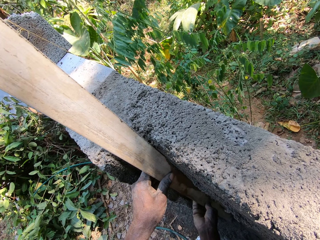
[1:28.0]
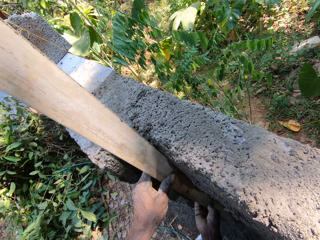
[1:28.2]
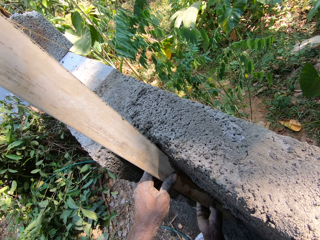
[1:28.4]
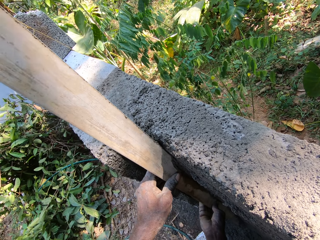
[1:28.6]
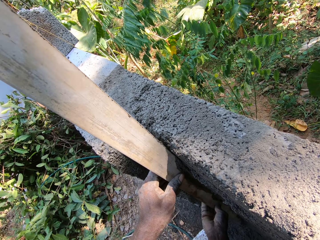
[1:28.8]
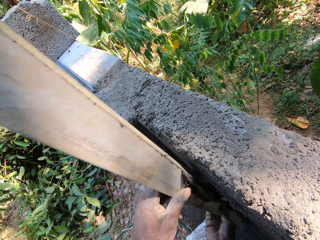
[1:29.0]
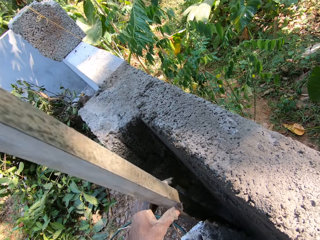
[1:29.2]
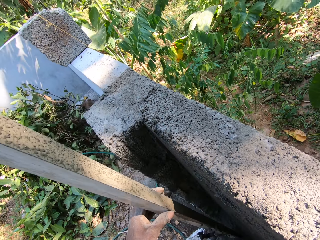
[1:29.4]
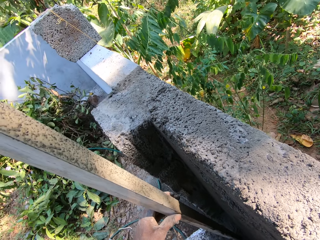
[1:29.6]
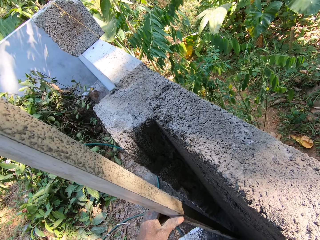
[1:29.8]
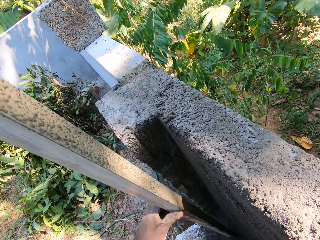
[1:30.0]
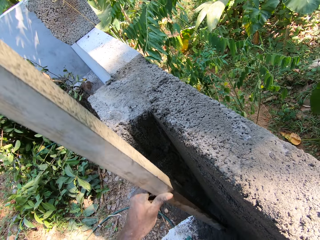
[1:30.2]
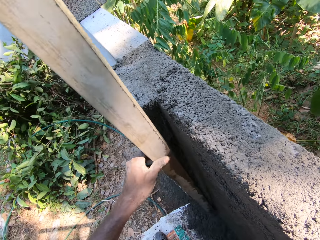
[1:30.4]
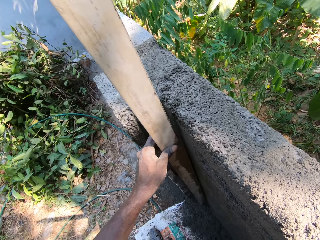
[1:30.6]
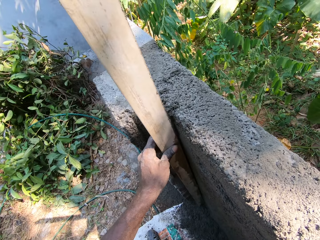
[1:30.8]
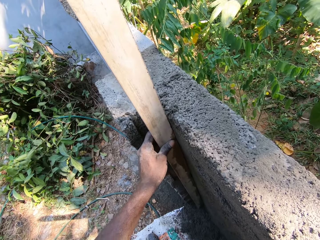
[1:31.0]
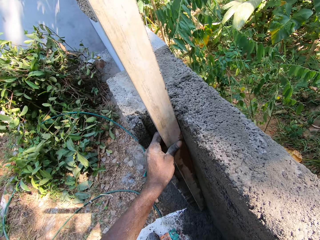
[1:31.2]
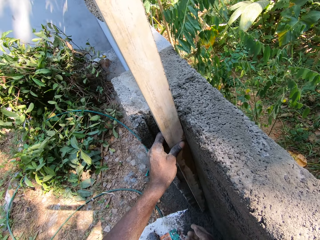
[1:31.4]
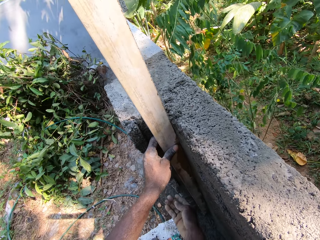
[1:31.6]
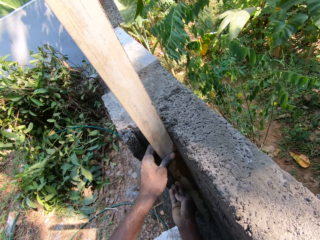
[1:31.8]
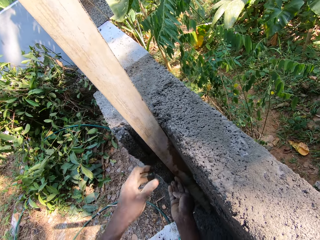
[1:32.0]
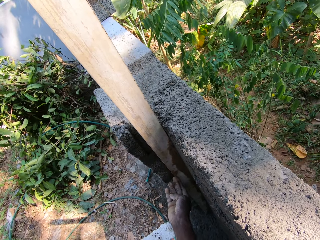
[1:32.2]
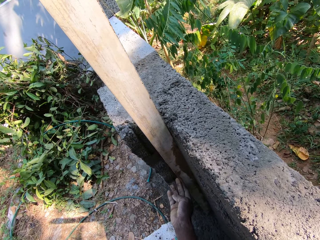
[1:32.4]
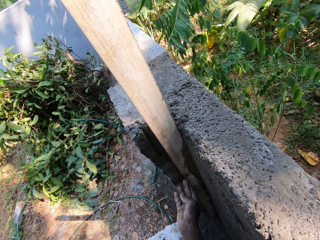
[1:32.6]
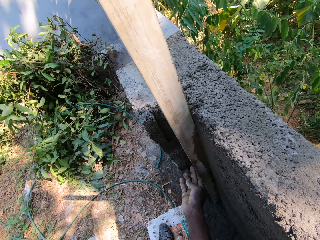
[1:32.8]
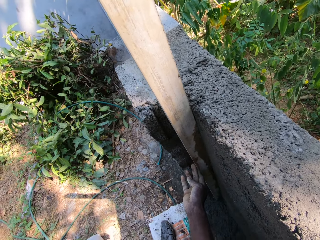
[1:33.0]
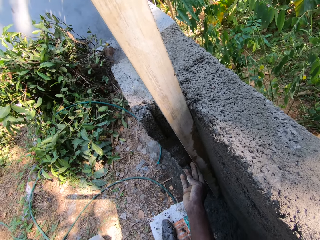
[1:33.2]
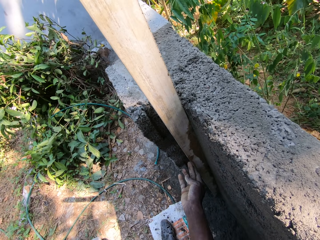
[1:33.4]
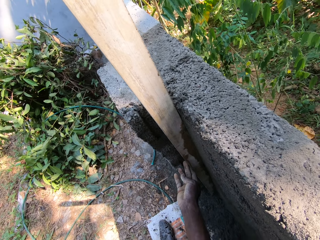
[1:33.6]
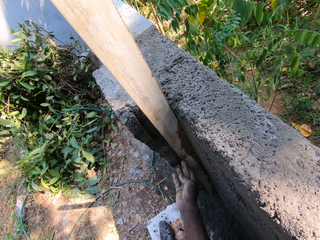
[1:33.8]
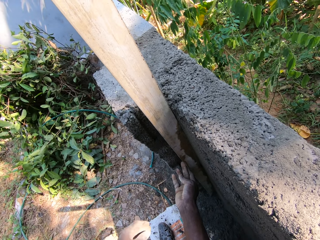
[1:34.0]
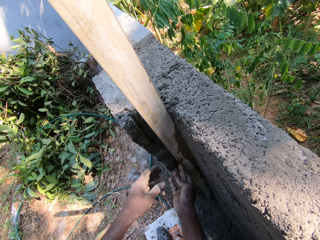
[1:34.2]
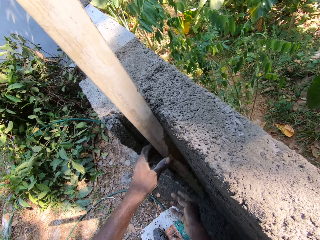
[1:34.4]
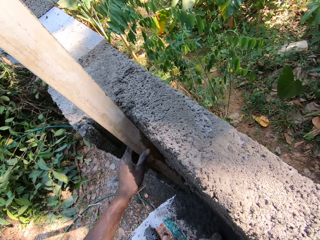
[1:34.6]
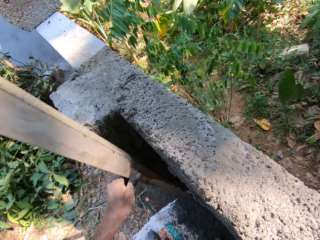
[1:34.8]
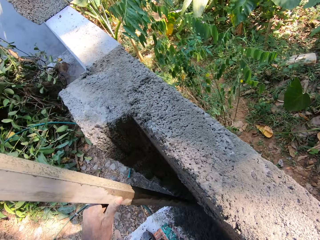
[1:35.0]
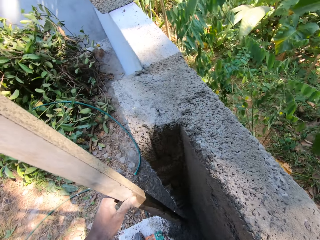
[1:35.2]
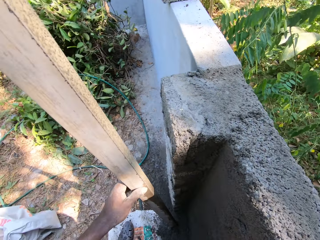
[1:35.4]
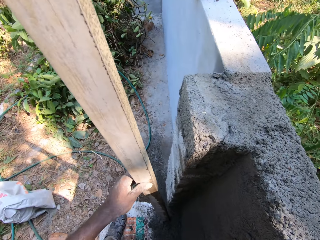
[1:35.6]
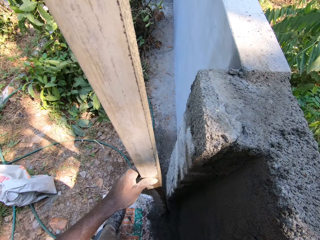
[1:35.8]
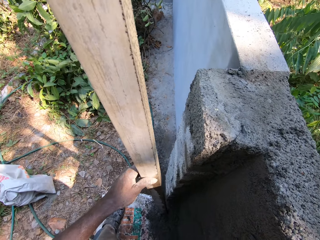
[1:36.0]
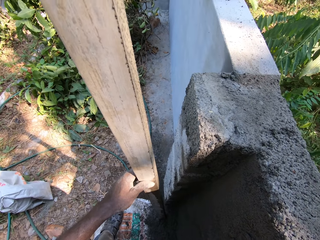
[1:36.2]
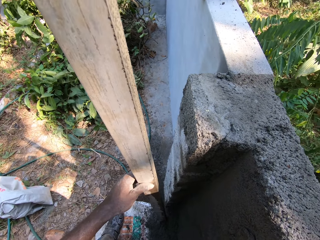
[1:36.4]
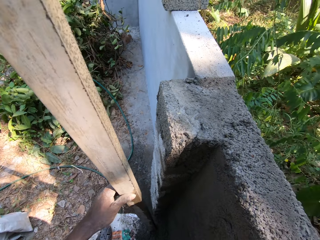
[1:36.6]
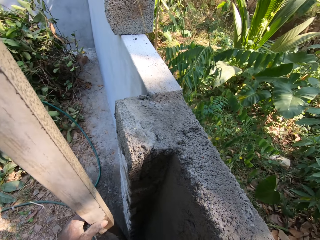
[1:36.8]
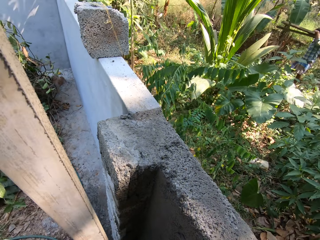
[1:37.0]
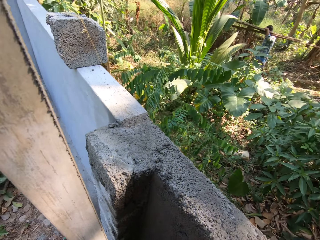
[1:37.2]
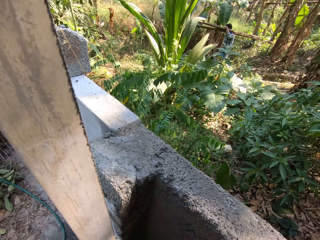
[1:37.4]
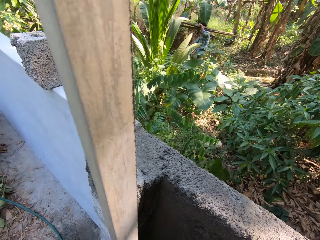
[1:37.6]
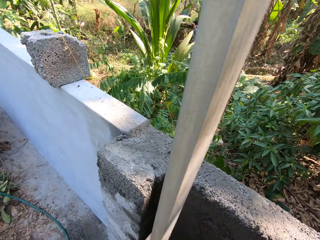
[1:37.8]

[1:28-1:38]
The camera wearer holds the hollow bar with his left hand. He holds the hollow bar to the wall with his left hand. He holds the hollow bar to the wall with both hands. He holds the hollow bar to the wall with his right hand. He picks the hollow bar off the wall with his left hand.

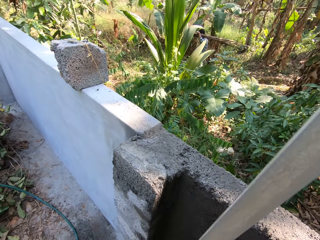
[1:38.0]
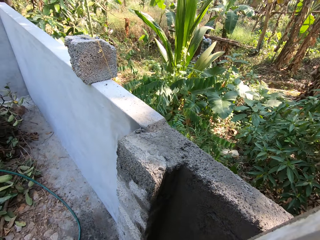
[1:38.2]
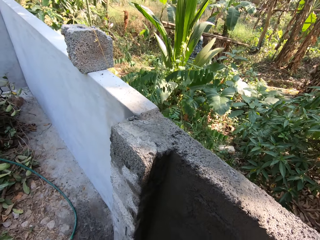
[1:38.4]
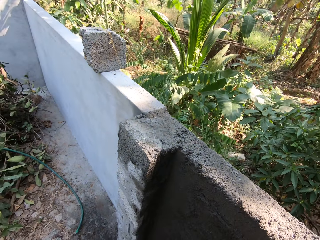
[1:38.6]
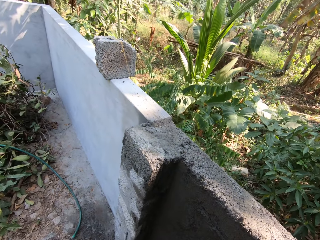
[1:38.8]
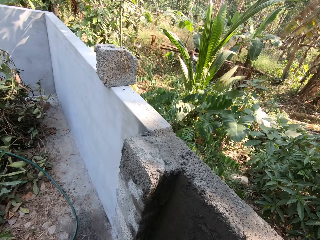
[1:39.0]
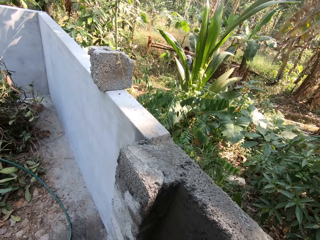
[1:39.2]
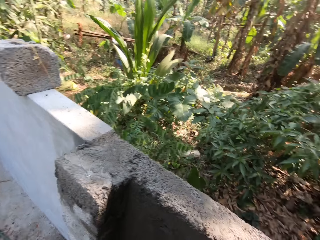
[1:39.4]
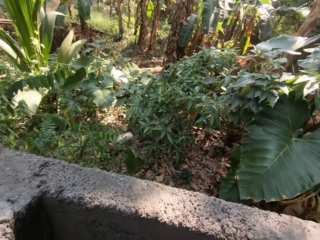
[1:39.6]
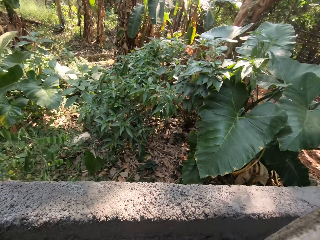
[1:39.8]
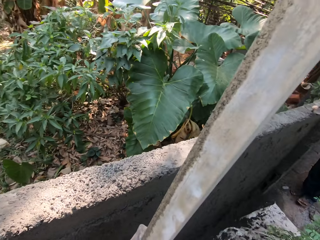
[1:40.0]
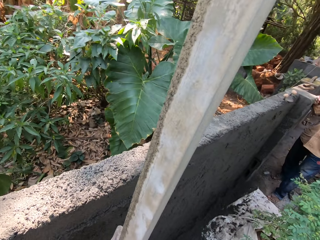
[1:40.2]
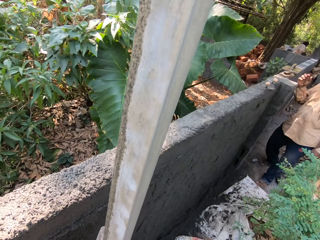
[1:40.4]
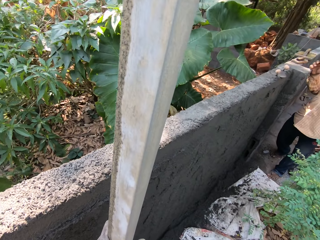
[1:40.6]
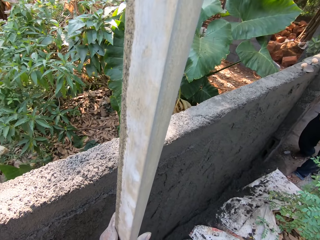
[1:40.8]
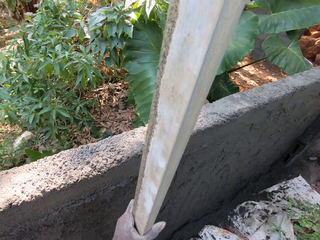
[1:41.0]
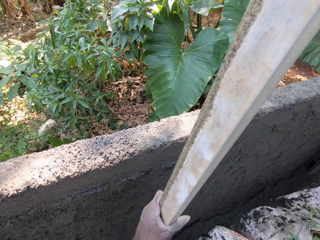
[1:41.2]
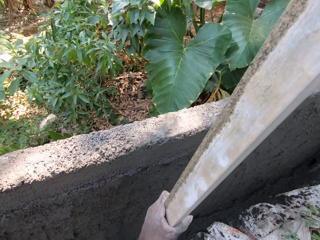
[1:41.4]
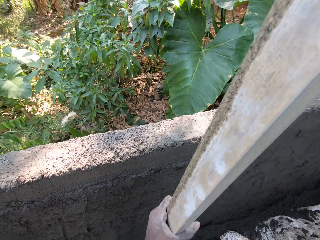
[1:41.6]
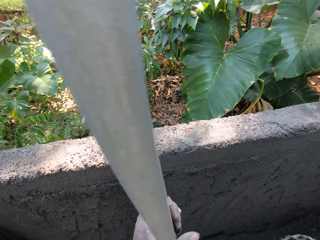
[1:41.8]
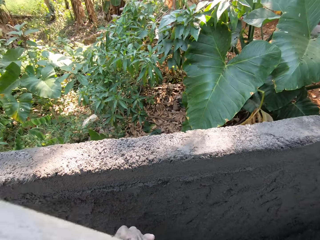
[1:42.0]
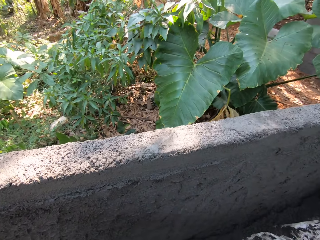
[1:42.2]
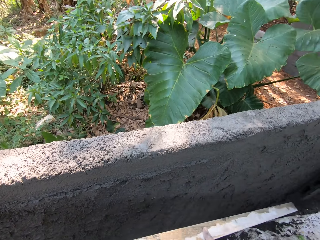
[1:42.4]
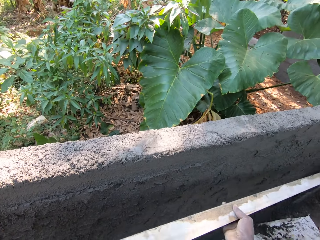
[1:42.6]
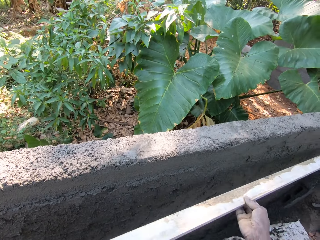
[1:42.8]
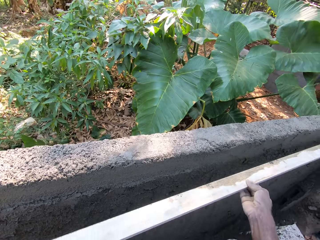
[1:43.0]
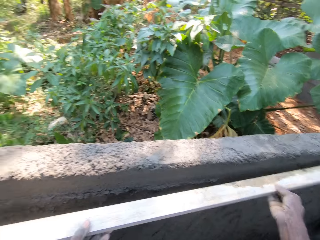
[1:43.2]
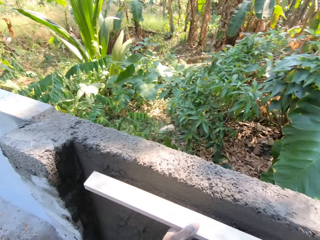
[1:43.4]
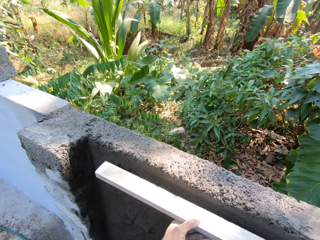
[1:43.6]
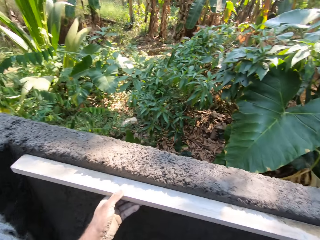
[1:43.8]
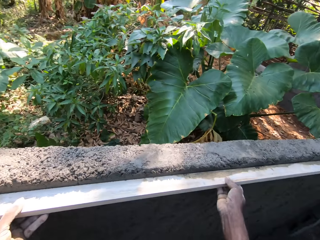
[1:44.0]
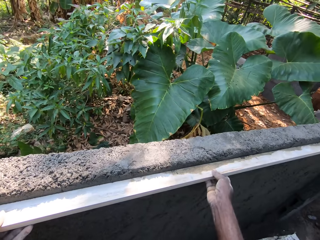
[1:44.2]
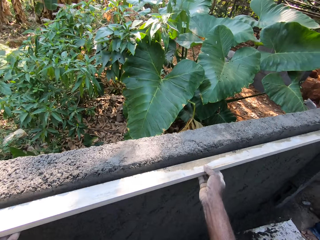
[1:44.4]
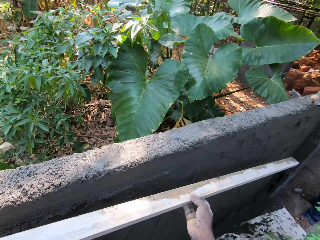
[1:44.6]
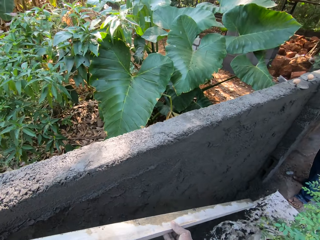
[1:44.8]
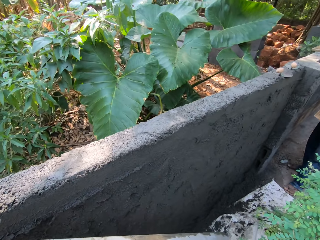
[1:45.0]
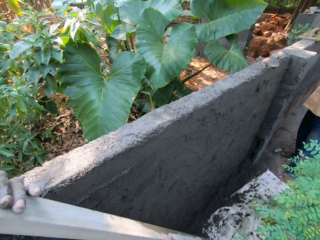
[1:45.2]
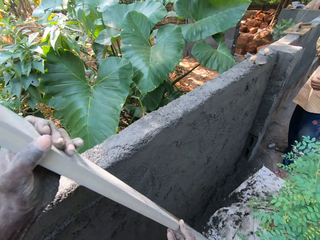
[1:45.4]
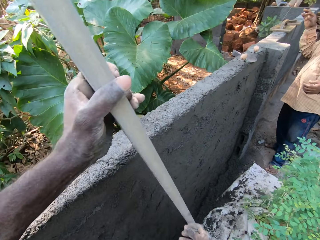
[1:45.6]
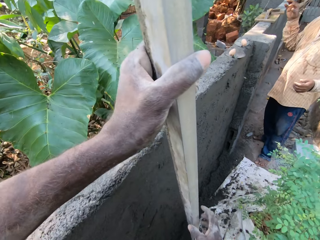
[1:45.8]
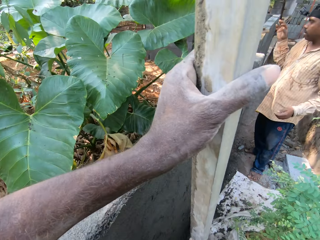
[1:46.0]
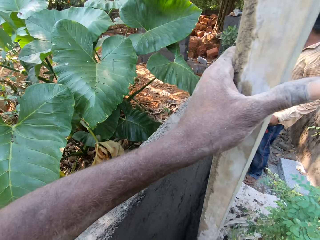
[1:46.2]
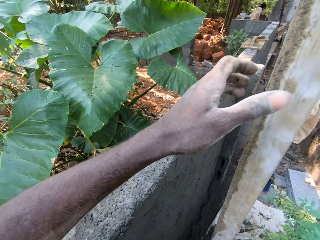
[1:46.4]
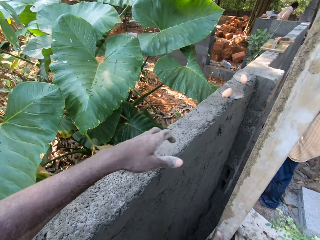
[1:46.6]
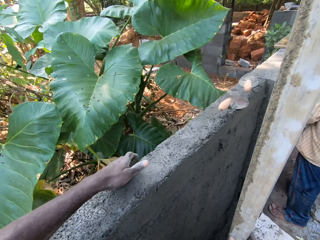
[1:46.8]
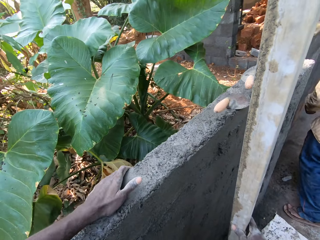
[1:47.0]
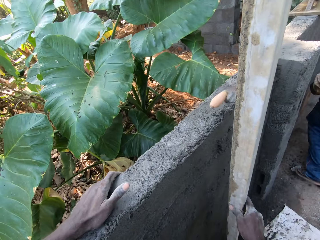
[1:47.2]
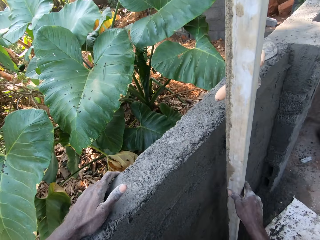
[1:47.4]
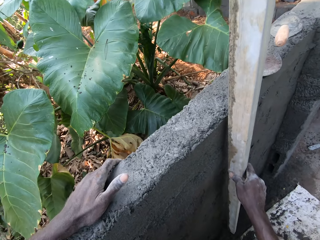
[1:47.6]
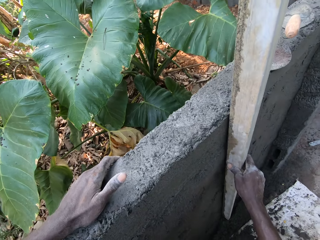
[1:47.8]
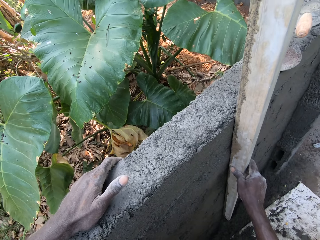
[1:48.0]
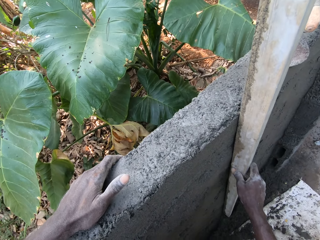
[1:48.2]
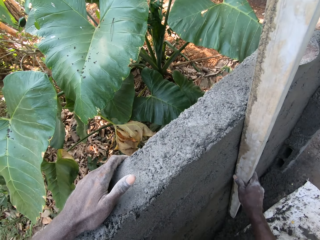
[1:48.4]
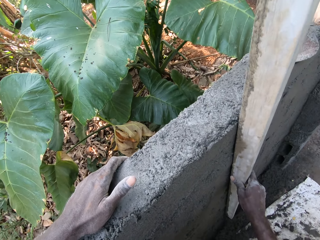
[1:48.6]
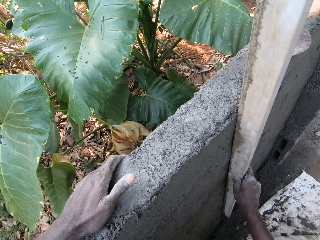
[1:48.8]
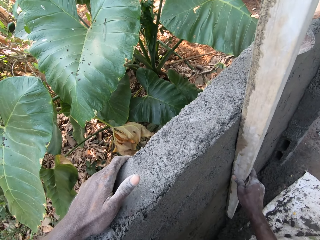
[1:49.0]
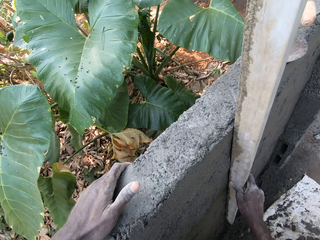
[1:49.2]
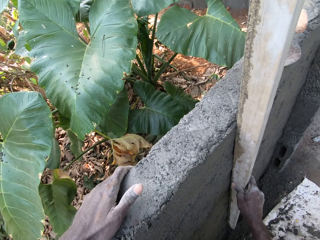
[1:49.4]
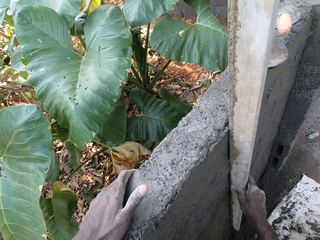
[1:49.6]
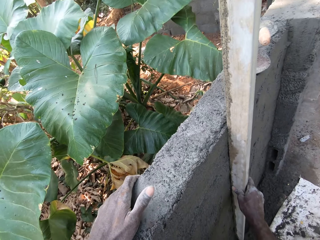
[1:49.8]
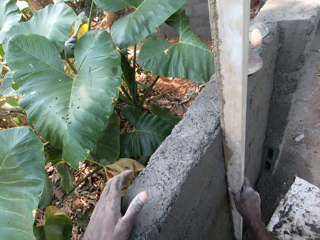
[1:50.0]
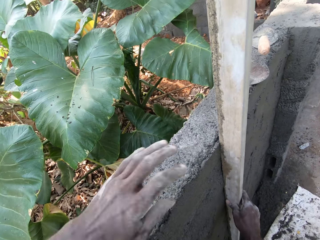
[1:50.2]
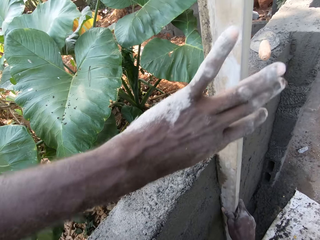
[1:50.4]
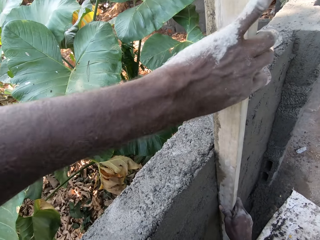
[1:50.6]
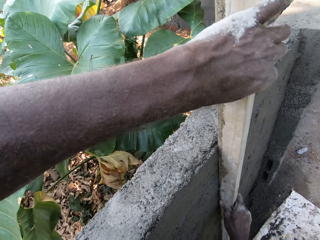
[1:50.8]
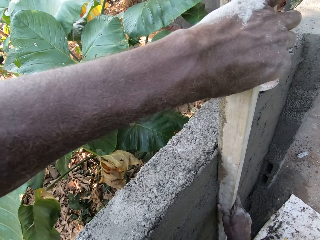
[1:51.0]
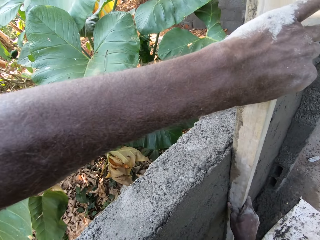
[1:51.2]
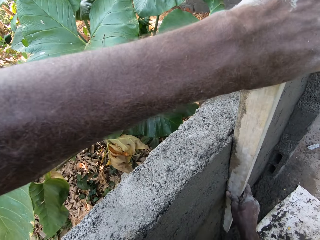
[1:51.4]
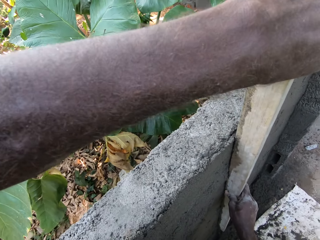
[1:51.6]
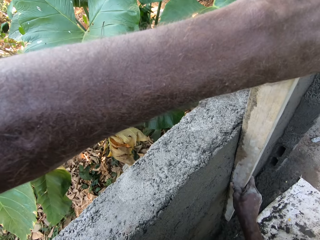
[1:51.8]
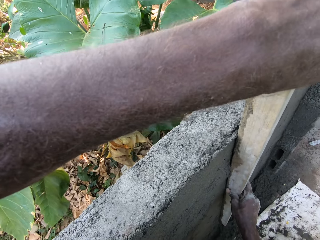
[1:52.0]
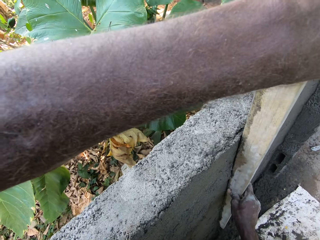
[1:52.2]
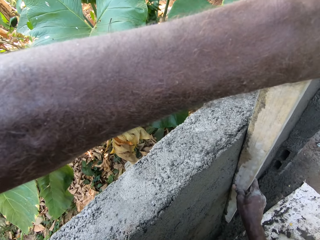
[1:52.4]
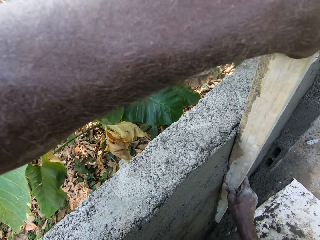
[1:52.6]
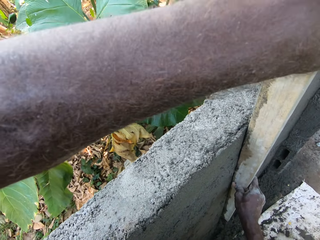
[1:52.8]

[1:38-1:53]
The camera wearer turns around. He holds the hollow bar with both hands. He touches the wall with the hollow bar in both hands. He holds the hollow bar with his left hand. He holds the hollow bar to the wall with his right hand. He smoothens the wall with the hollow bar in his right hand. He holds the hollow bar with both hands. He smoothens the wall with the metal rod in both hands.
